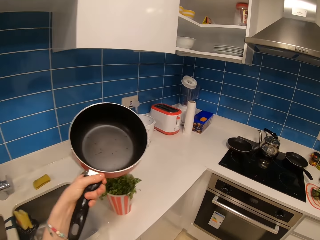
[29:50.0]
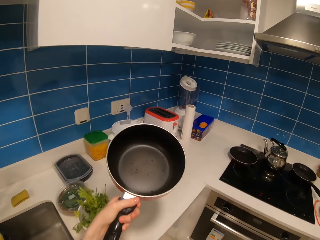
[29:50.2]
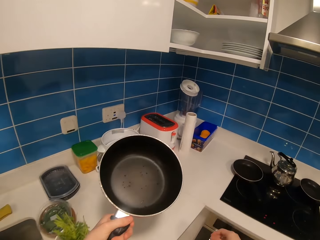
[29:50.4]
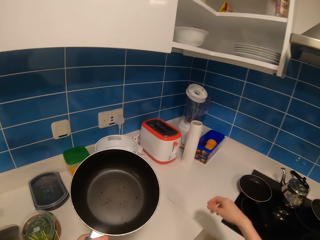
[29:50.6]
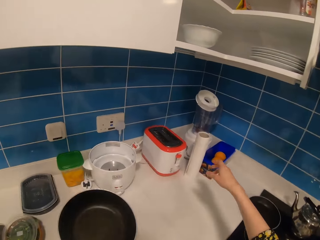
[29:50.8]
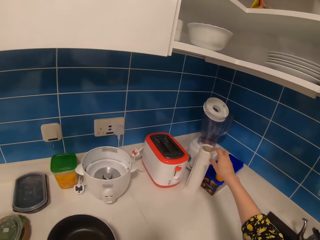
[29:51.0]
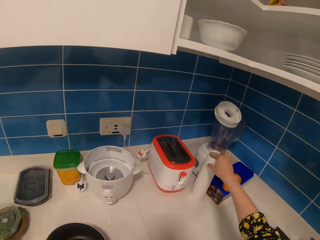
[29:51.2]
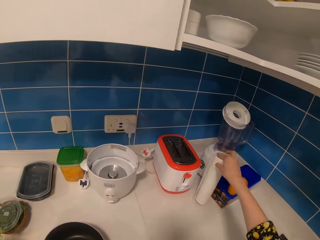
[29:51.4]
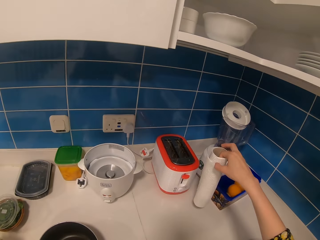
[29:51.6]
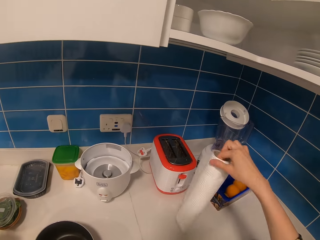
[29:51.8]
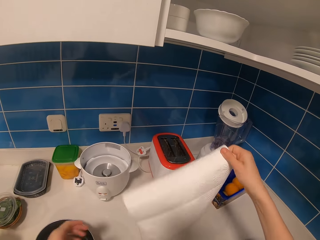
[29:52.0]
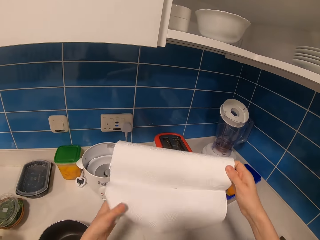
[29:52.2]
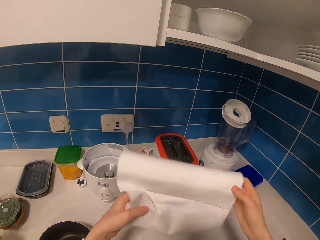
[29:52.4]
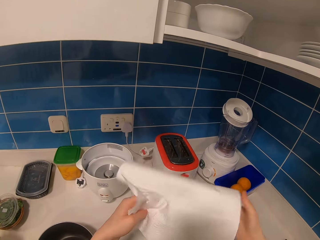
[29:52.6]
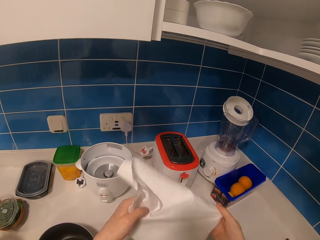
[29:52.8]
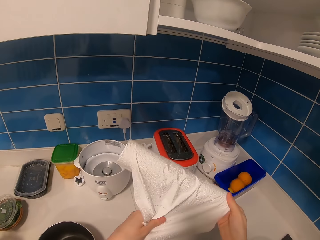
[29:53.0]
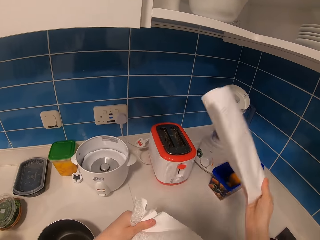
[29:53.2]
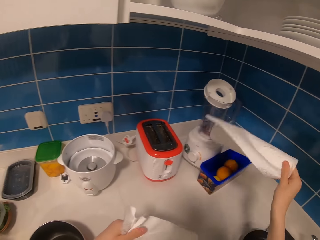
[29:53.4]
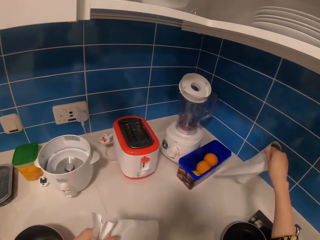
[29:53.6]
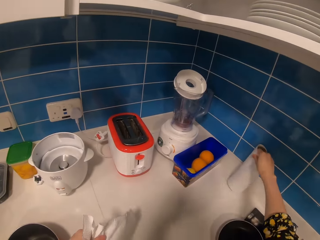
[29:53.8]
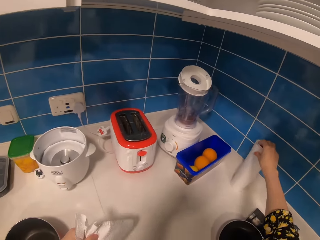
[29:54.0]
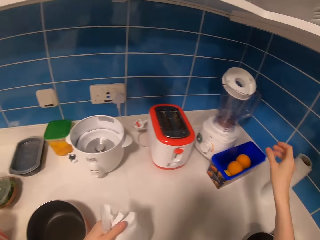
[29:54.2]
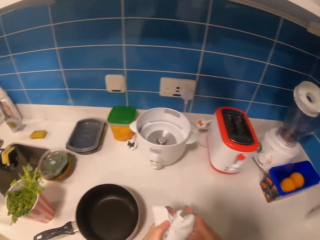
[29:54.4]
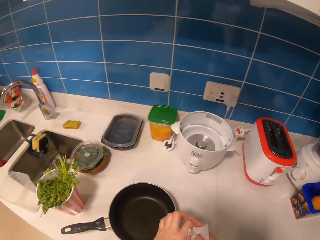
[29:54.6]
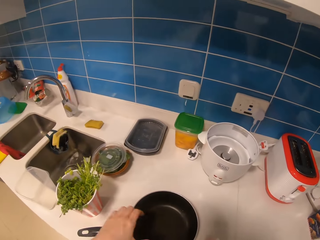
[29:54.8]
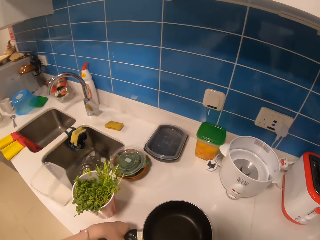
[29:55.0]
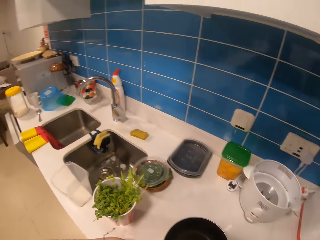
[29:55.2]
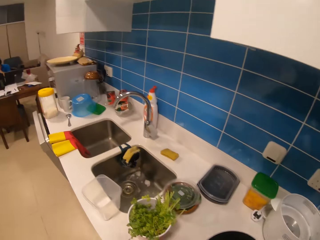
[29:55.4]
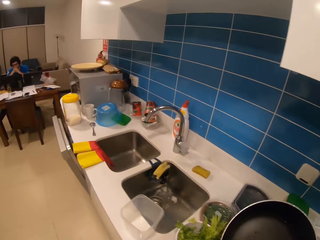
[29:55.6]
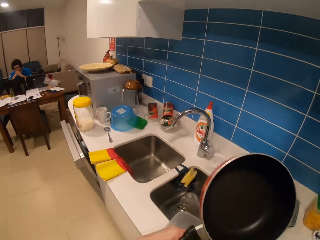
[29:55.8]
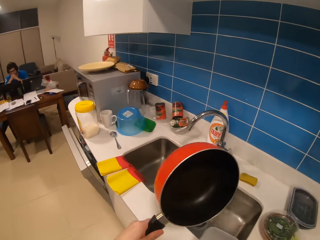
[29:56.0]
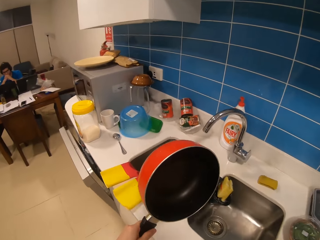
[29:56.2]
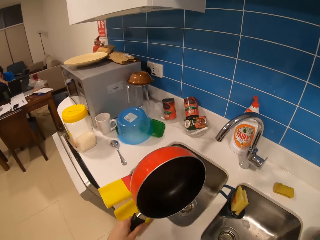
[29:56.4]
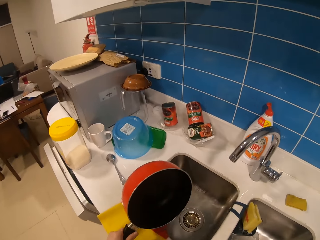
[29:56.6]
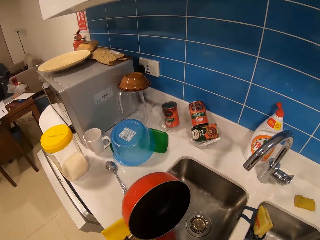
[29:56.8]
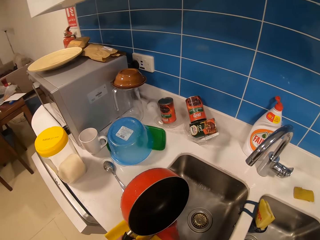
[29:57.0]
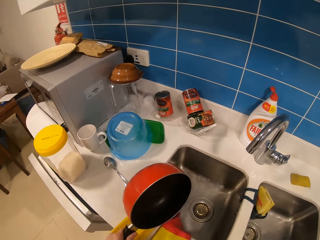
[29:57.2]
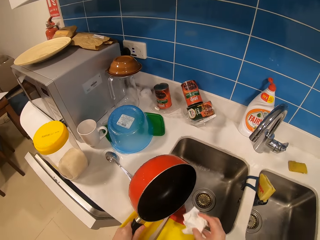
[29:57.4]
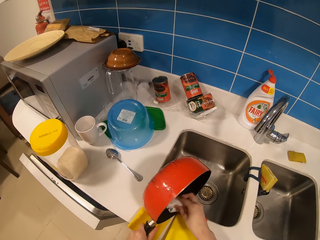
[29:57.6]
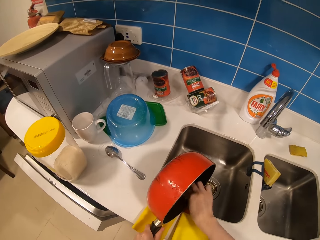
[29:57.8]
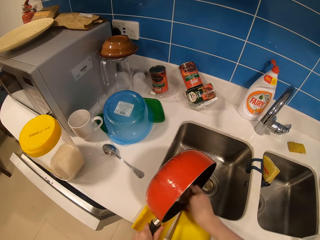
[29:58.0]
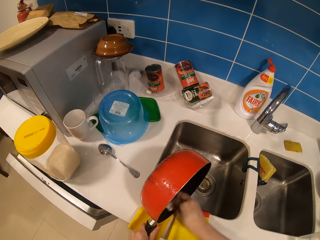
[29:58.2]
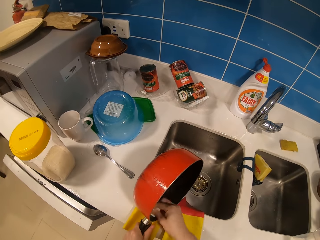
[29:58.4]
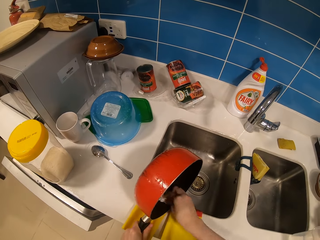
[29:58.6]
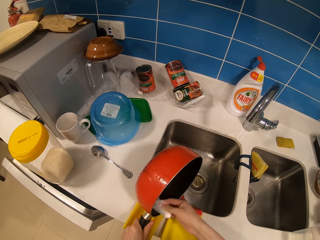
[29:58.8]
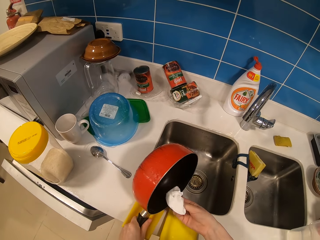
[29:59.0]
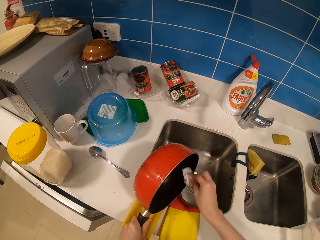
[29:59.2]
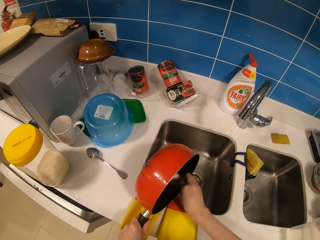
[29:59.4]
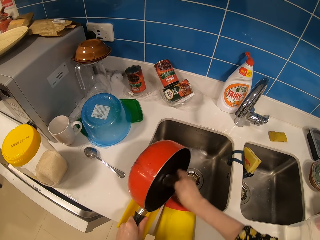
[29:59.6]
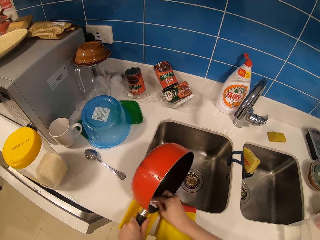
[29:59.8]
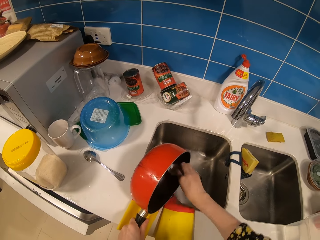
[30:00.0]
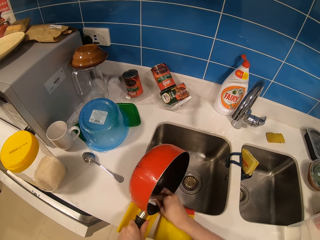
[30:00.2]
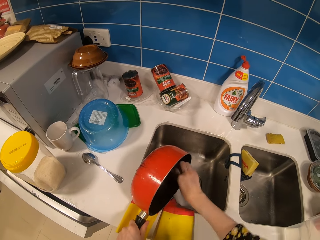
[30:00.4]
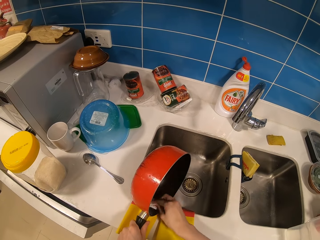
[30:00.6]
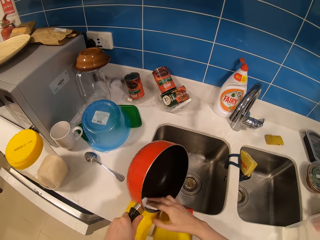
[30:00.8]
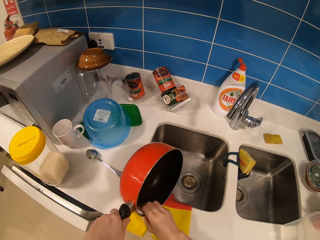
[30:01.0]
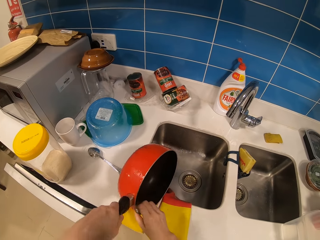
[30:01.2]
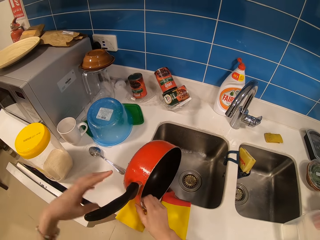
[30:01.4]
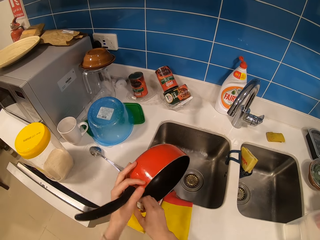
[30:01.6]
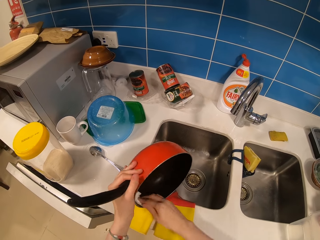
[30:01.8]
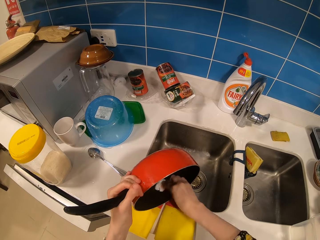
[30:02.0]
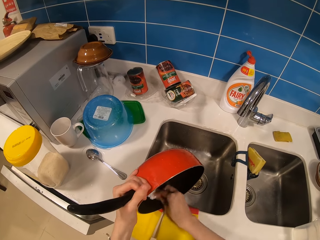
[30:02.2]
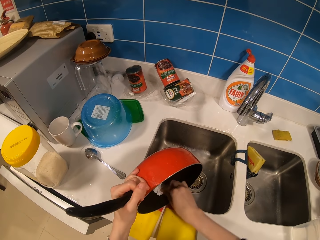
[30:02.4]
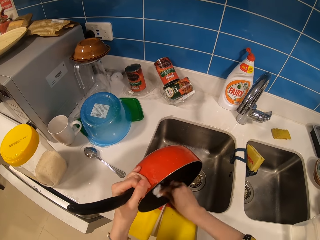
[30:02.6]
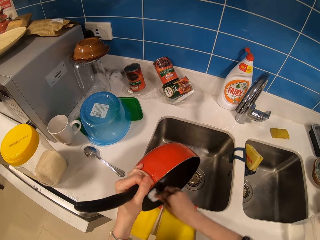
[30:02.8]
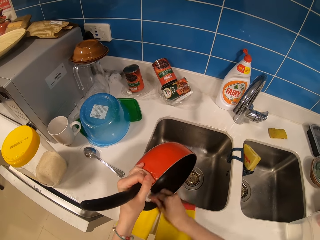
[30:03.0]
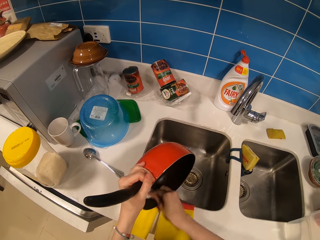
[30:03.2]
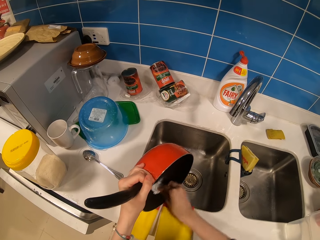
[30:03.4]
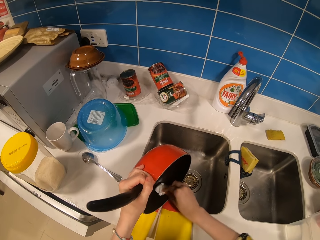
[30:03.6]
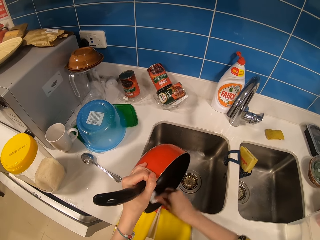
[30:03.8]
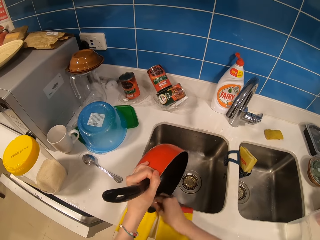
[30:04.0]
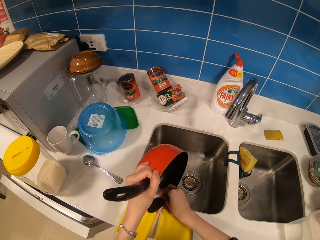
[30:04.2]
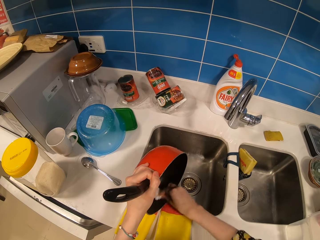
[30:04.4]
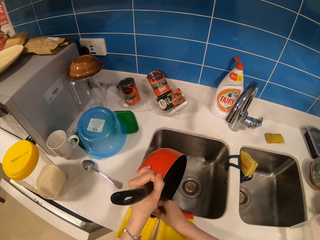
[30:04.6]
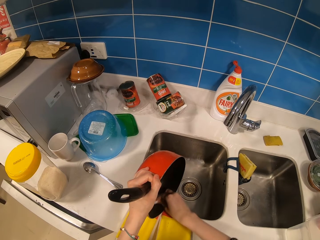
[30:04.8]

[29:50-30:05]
The camera wearer moves around the kitchen. They pick up a paper towel or white paper from the counter, and place the pan on the counter. They adjust the white paper, tear the paper towel, and place the paper towel on the counter. They hold the white paper, hold the pan handle, and pick up the pan from the counter. They walk around the kitchen. They wipe the pan with the paper towel. They hold the white paper. They scrub the white paper in the pan. They adjust the pan. They adjust the hand. They scrub the white paper in the pan.

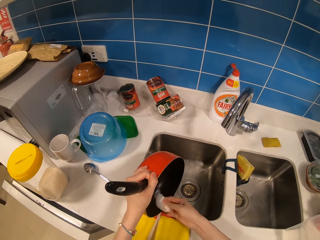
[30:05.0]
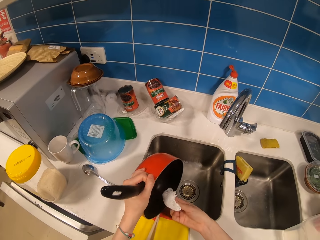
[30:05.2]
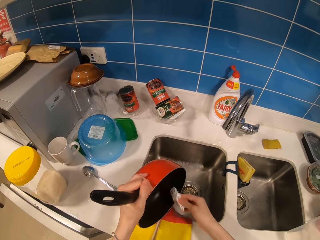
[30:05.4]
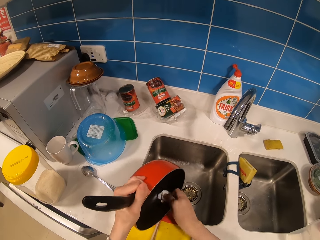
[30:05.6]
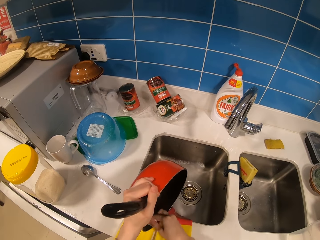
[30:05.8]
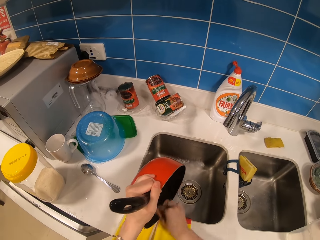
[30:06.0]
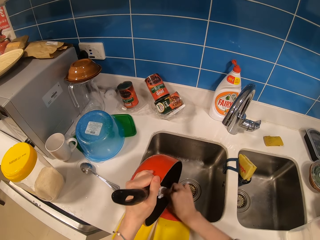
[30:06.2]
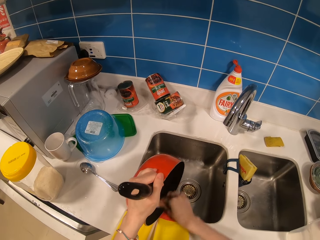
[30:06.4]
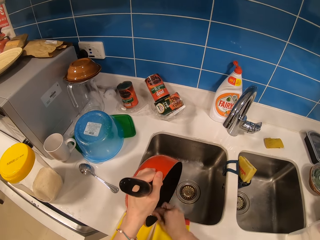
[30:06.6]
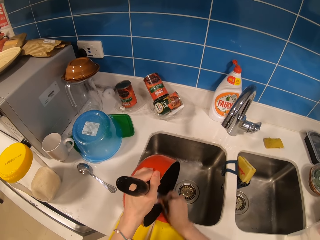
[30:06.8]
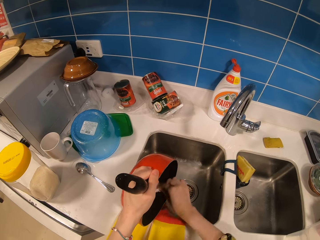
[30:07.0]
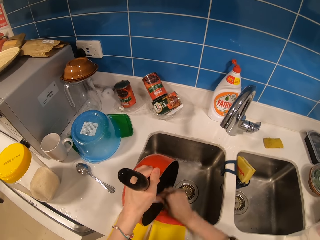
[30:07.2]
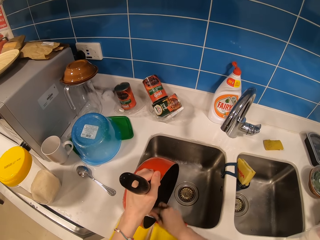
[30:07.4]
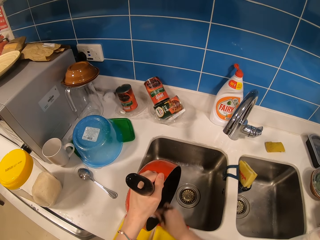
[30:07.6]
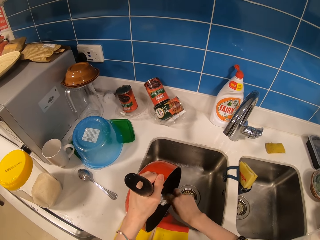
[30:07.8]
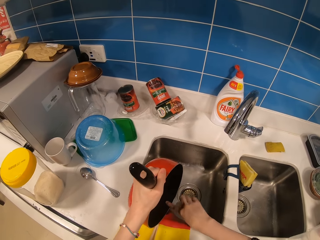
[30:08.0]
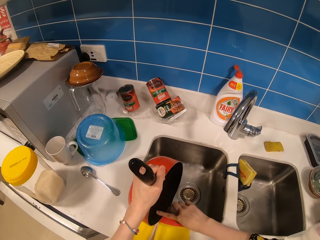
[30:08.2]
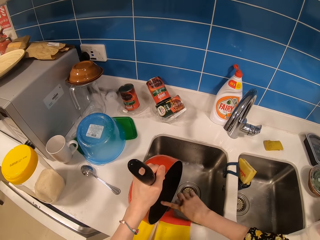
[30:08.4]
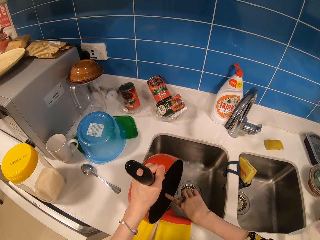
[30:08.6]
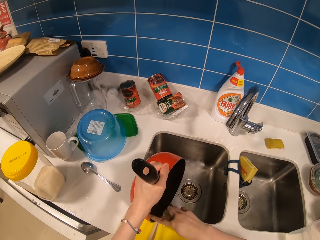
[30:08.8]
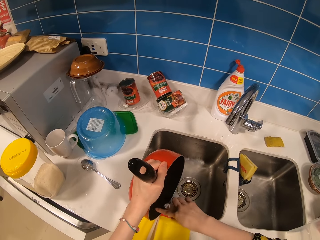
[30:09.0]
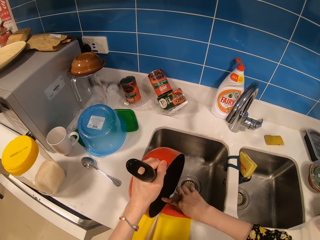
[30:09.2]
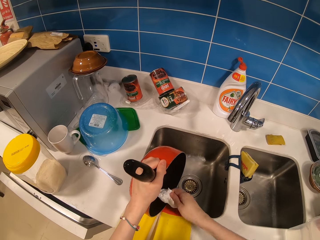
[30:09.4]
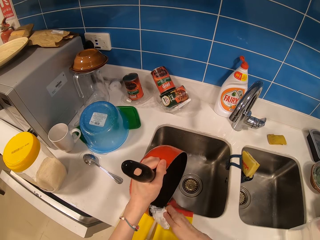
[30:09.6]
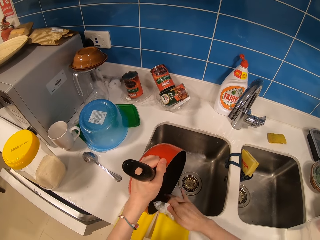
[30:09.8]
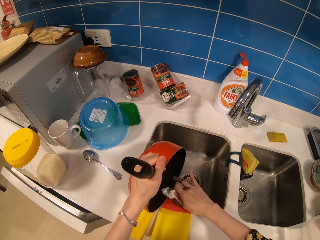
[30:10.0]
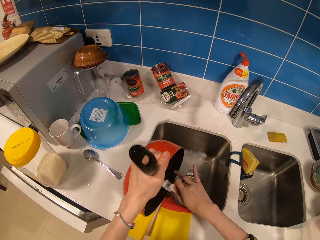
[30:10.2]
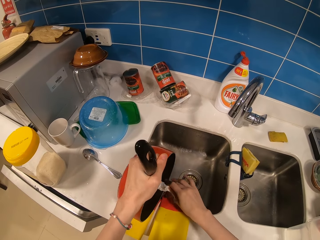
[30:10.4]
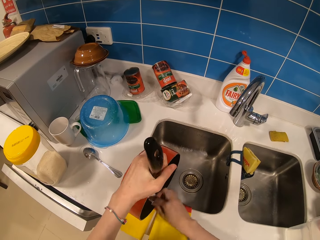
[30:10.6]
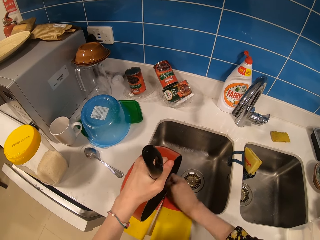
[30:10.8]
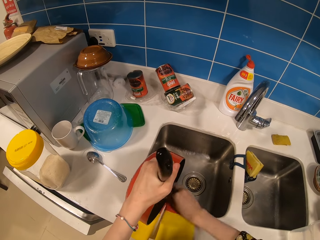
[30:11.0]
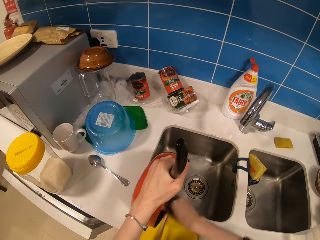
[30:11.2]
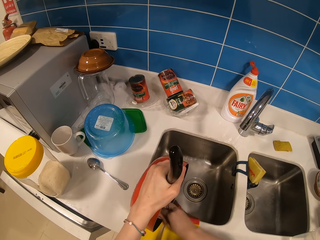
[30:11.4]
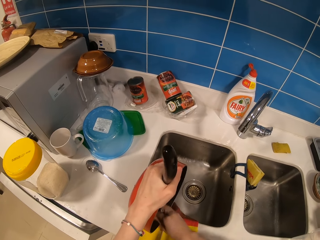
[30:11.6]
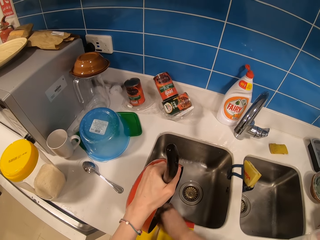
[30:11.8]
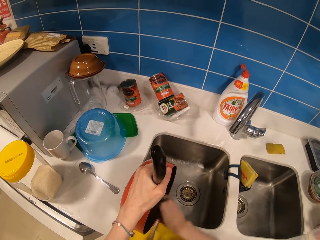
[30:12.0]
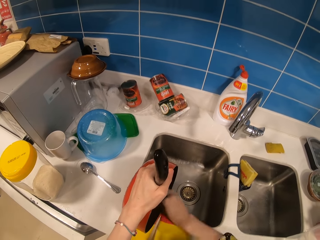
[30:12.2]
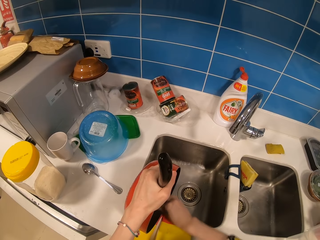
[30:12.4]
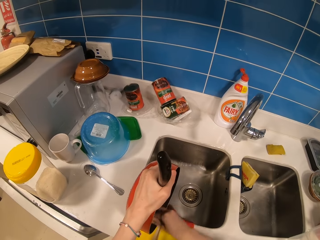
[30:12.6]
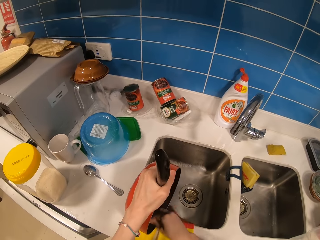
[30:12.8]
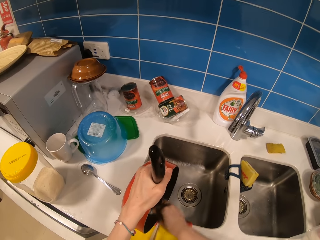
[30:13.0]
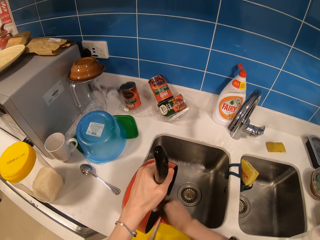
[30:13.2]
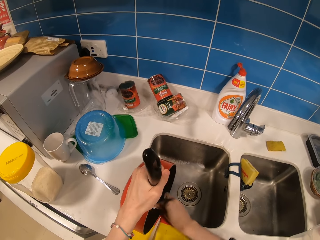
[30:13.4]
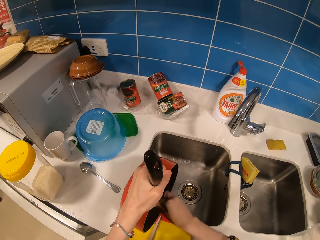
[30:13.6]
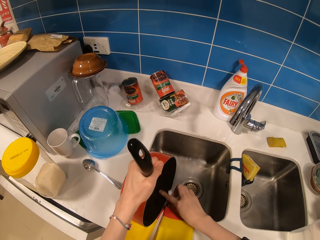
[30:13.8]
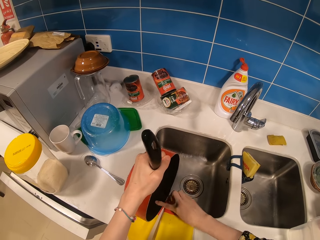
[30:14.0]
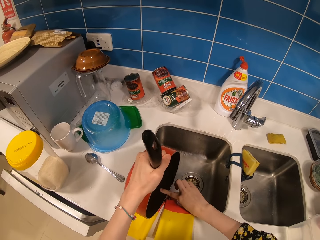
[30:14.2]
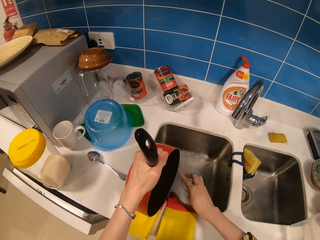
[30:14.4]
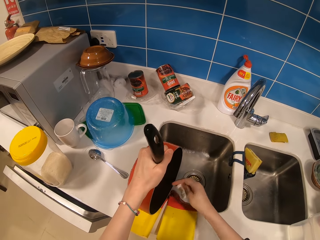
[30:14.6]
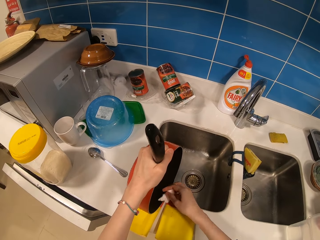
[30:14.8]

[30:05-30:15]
The camera wearer holds the white paper and scrubs the pan. They feel the pan with a finger. They scrub the pan with the white paper. They touch the pan with a finger.
